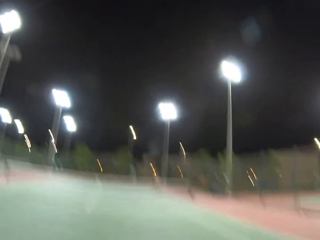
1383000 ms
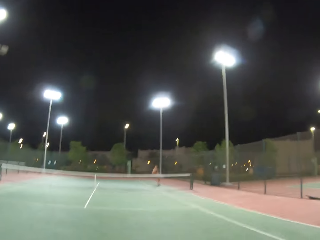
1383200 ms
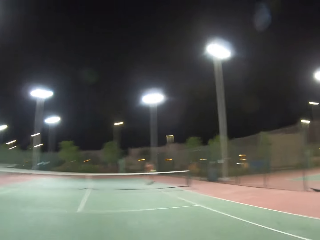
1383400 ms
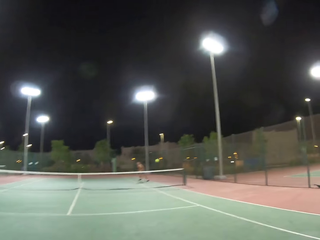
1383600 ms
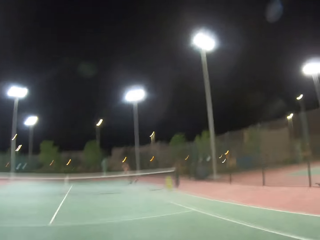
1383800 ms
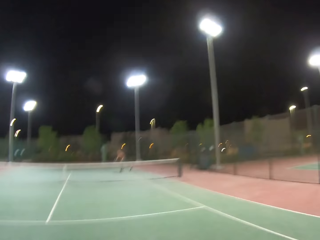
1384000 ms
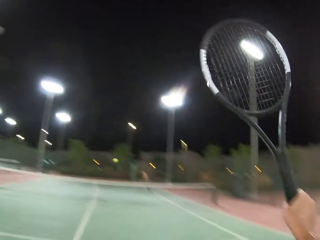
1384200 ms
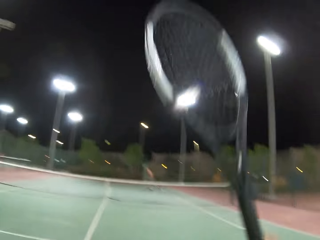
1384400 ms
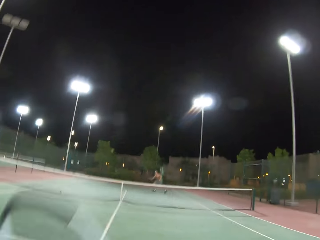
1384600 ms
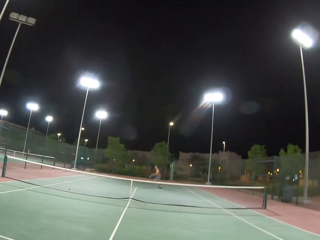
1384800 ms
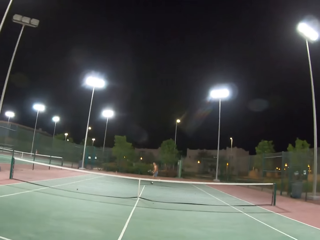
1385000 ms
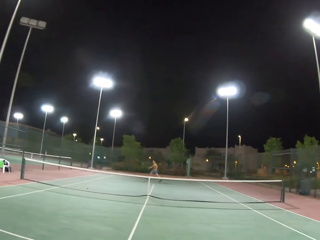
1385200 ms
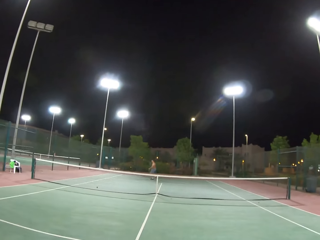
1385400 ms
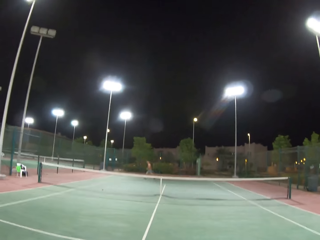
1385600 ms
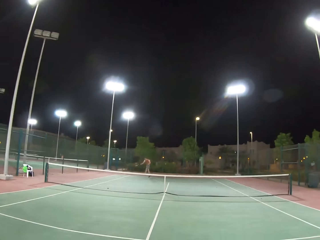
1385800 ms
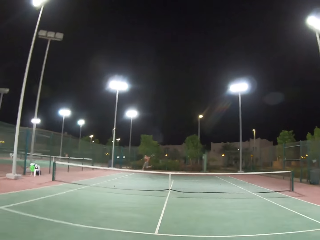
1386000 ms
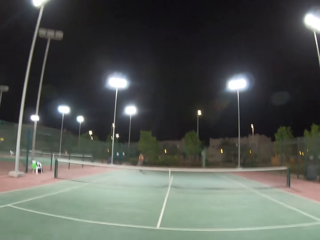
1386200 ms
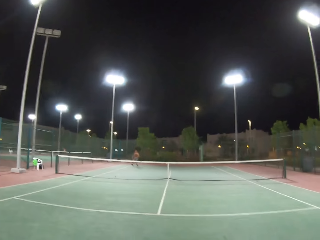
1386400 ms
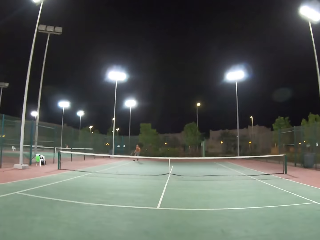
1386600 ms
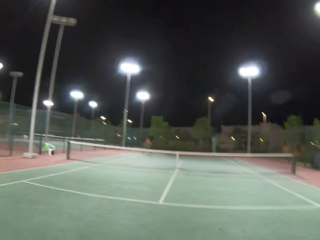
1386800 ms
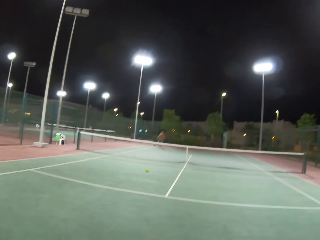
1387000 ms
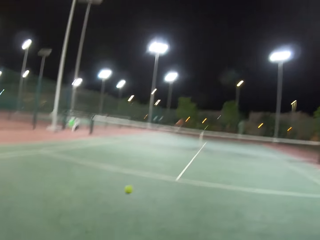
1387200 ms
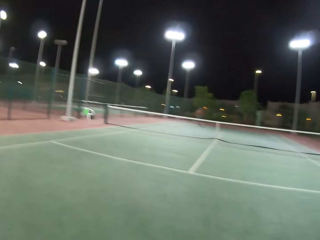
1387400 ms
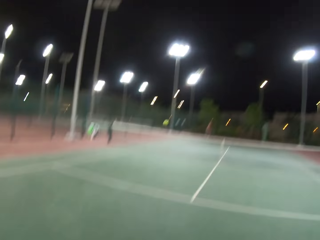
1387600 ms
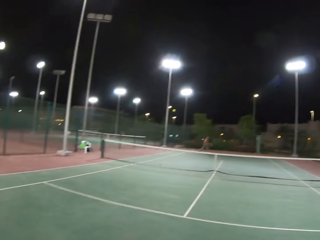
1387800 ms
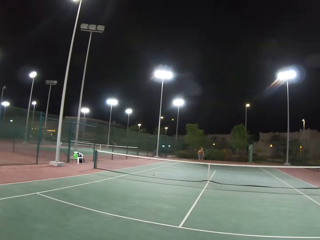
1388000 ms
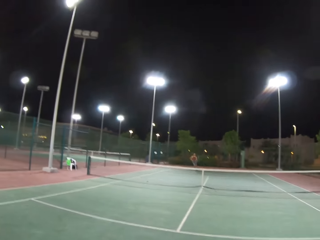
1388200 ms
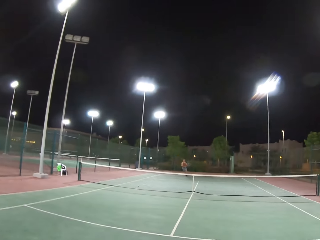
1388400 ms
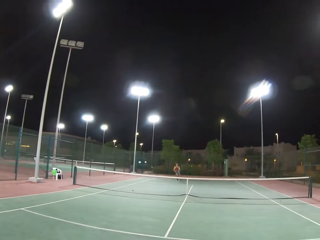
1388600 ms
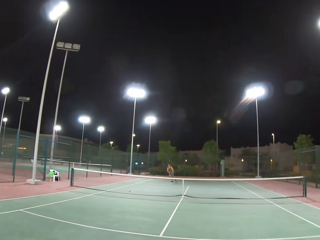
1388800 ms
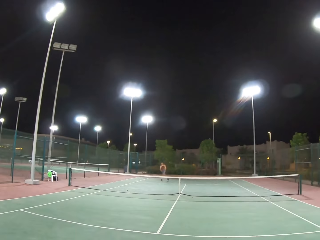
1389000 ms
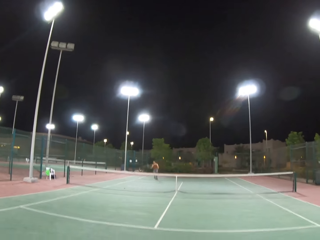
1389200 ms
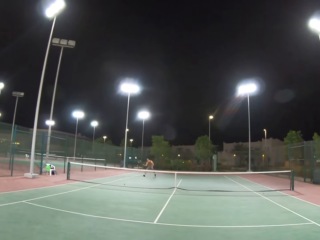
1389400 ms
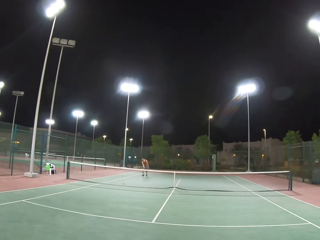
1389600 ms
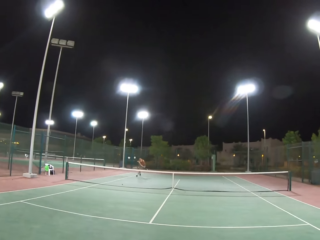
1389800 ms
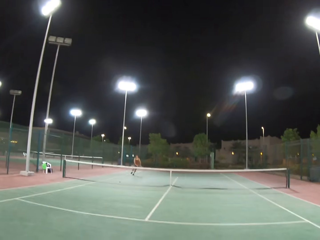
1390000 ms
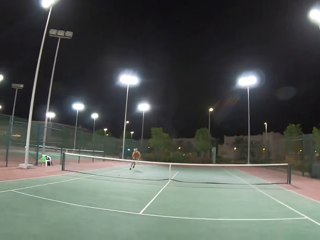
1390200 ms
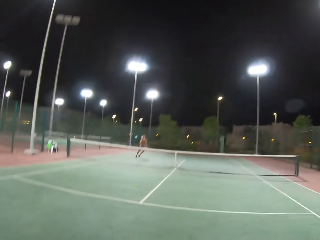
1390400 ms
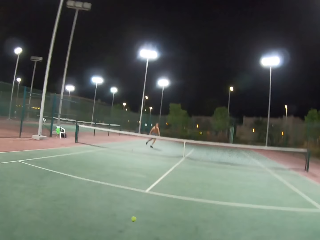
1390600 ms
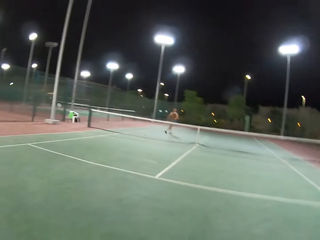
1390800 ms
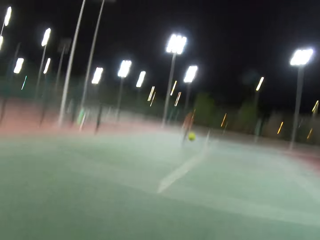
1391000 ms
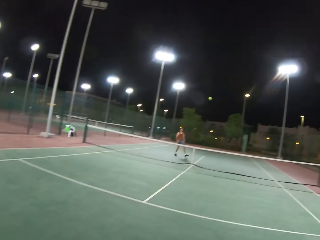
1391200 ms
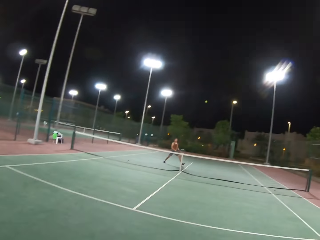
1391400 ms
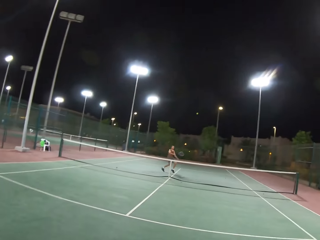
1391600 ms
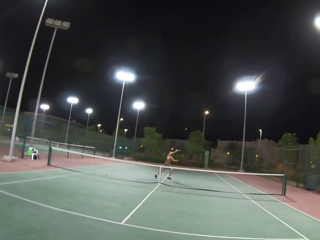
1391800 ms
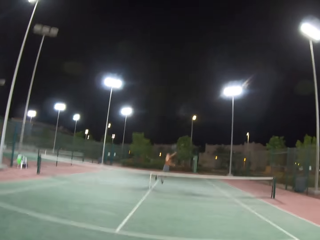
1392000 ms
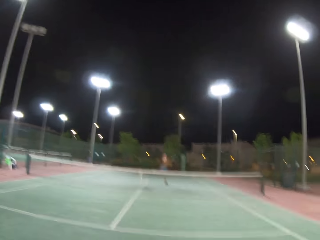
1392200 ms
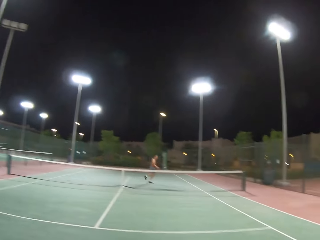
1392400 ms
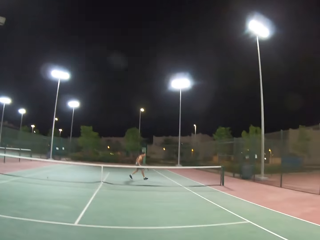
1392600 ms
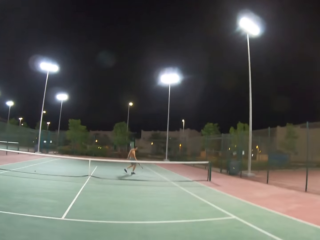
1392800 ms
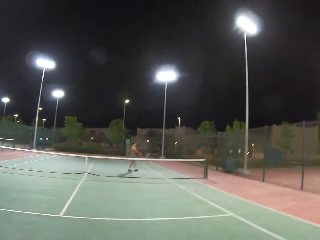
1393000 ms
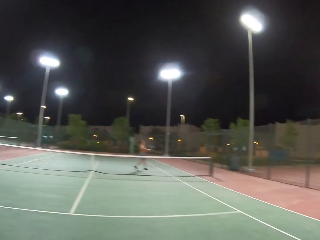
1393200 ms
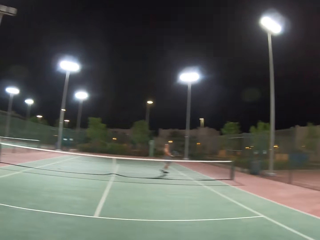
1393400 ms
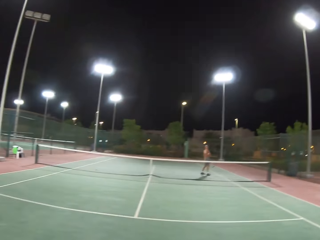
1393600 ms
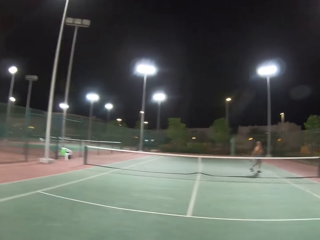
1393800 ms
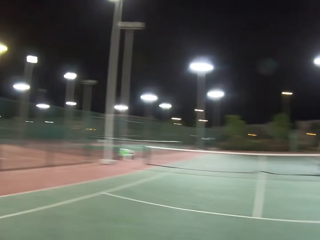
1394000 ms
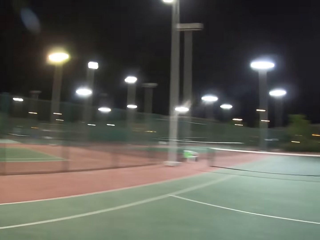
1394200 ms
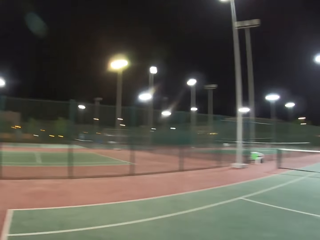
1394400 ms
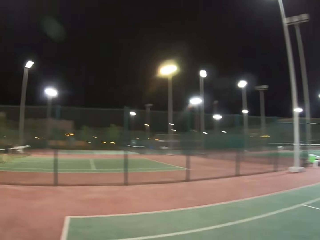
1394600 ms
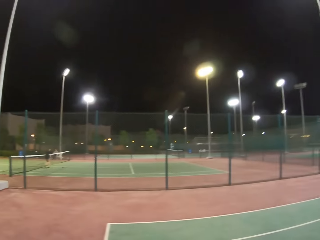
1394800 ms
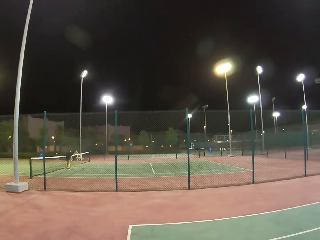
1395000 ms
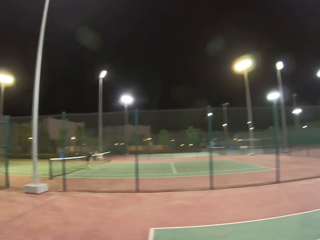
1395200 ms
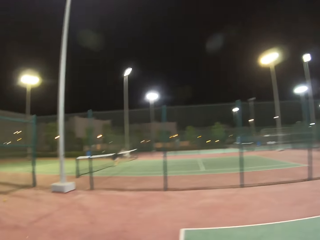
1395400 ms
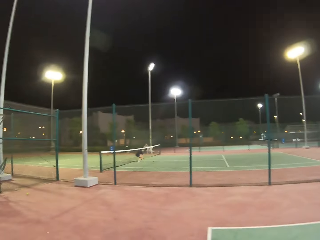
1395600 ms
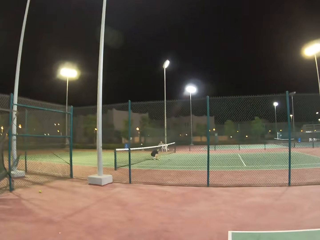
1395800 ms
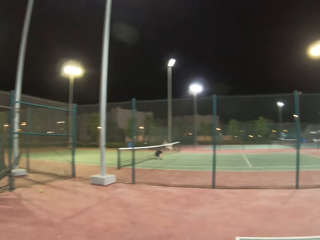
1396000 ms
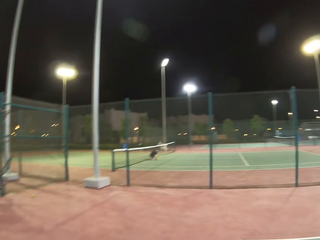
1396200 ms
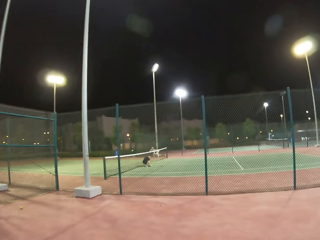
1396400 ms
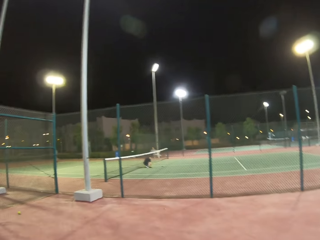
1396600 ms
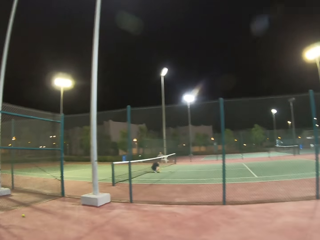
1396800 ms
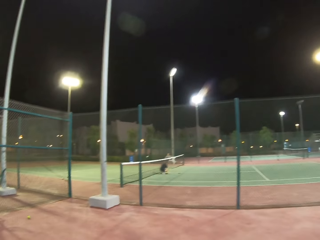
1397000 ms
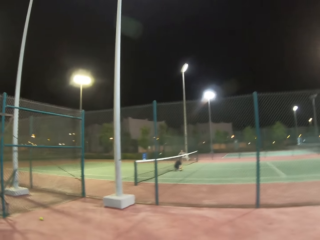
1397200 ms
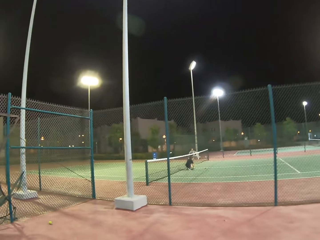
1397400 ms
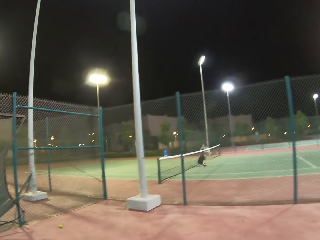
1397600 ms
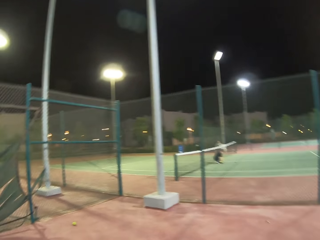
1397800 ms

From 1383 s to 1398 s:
A man hits a ball with a racket. The camera wearer hits a ball with a racket. The man hits the ball with the racket. The camera wearer hits the ball with the racket. The man hits the ball with the racket. The camera wearer walks around the tennis court.

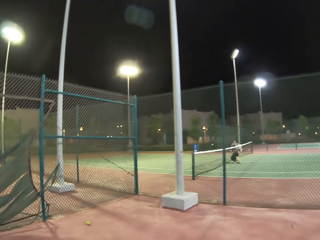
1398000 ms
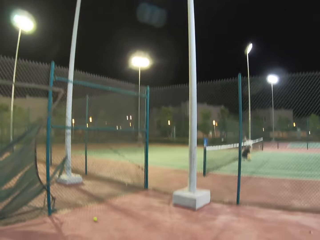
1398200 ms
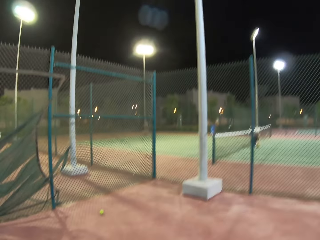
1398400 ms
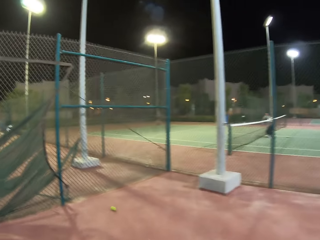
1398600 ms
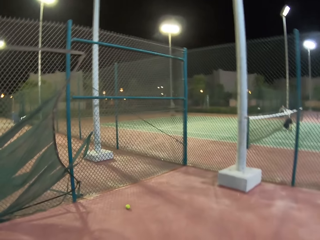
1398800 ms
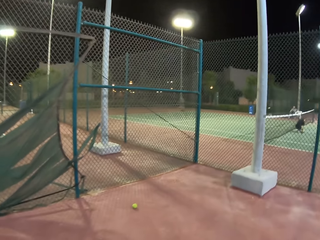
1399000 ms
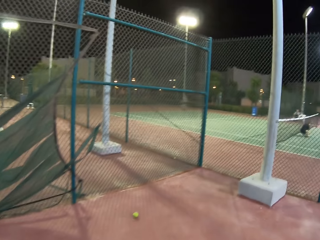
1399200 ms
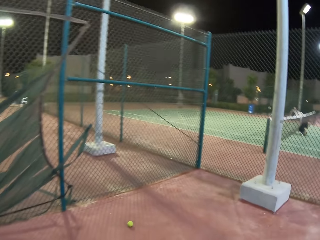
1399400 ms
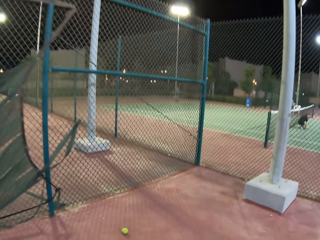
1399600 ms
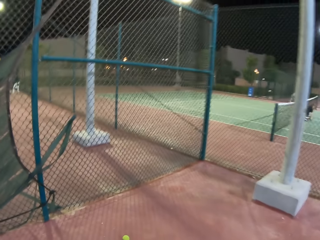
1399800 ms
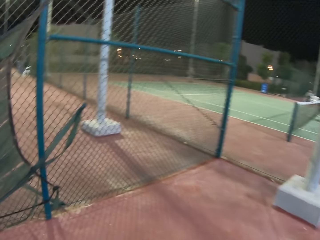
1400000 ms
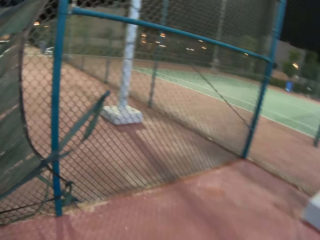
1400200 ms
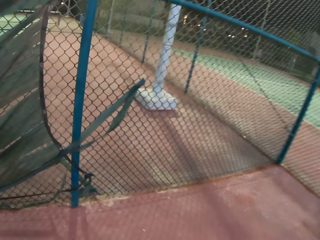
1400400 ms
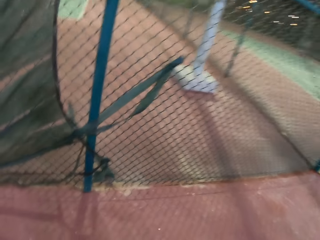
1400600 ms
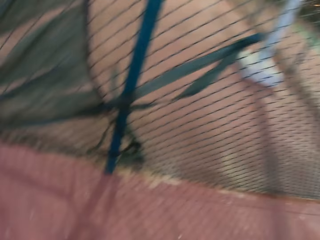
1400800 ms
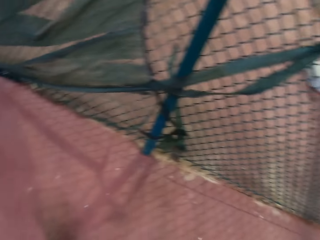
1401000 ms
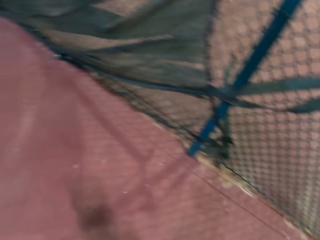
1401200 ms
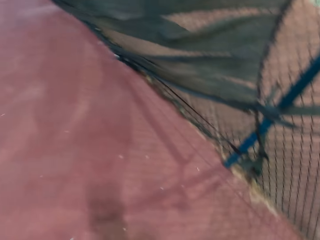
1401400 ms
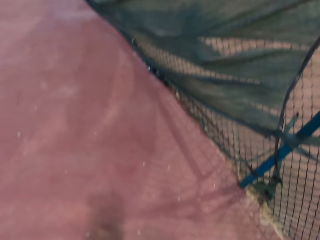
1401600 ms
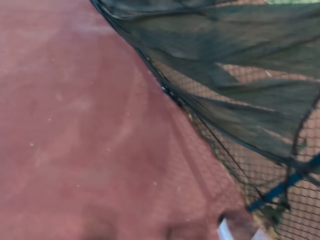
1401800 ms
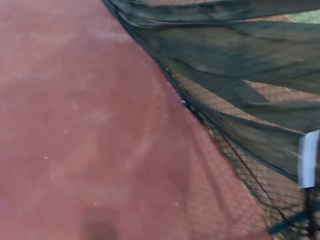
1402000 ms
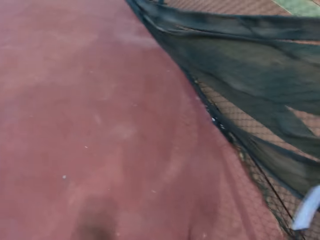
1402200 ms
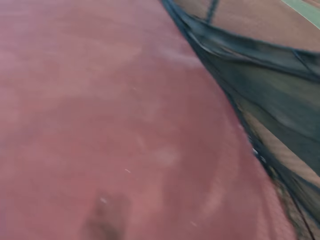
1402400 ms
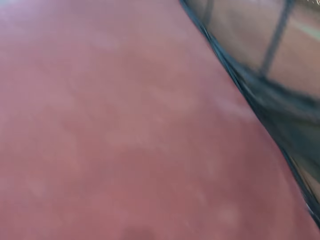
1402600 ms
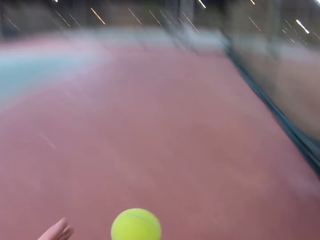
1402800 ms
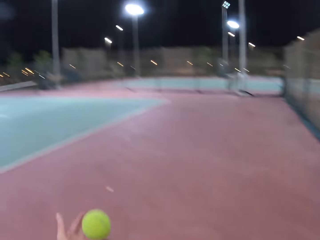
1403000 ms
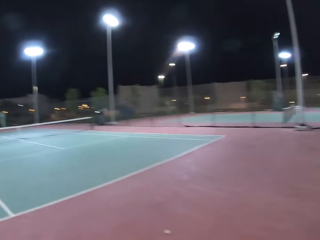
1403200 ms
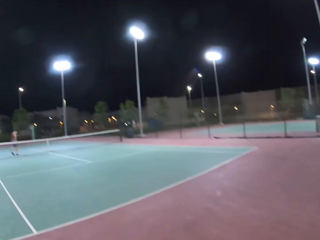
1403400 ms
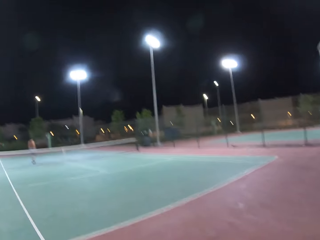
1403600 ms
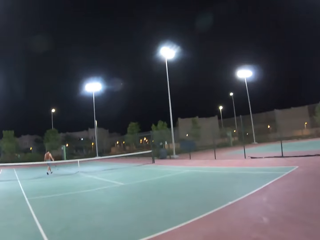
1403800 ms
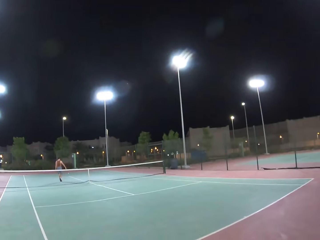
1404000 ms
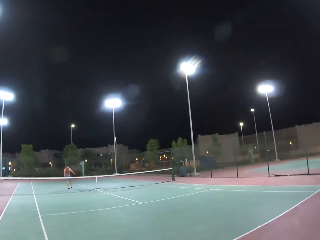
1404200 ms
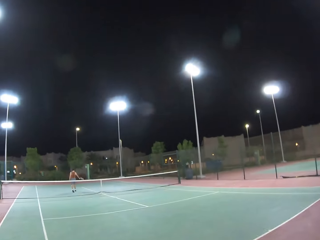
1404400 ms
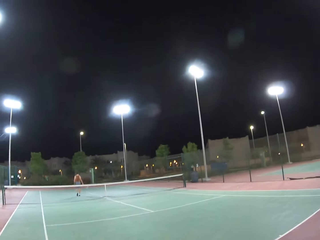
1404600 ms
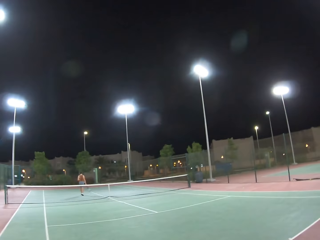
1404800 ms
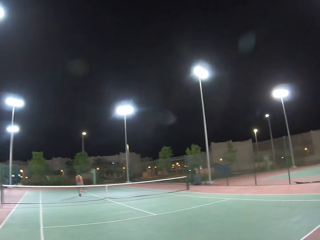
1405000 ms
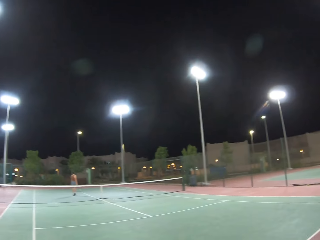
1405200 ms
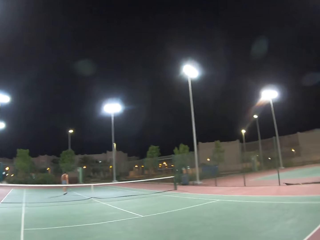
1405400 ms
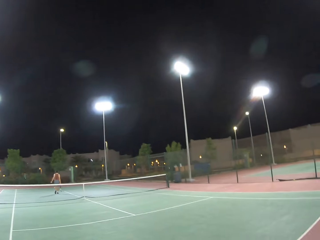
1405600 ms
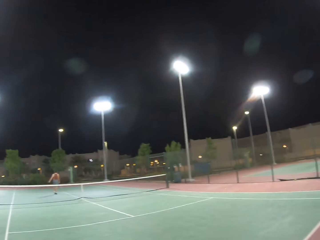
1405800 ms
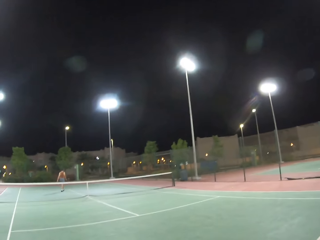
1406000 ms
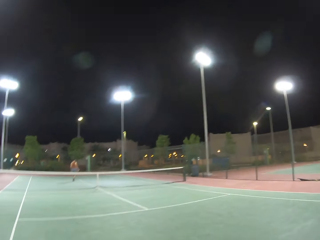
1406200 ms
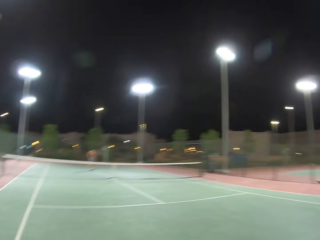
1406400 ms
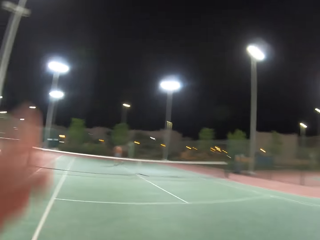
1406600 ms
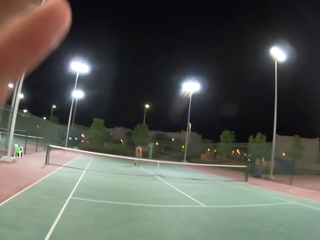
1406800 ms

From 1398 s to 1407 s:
The camera wearer bends down. They pick a tennis ball from the ground. They stand up and walk around the tennis court. A man walks around the tennis court.
